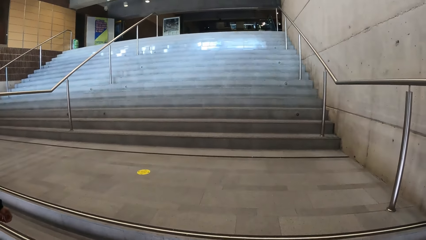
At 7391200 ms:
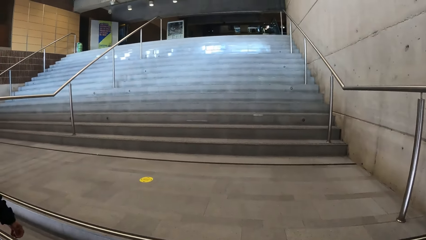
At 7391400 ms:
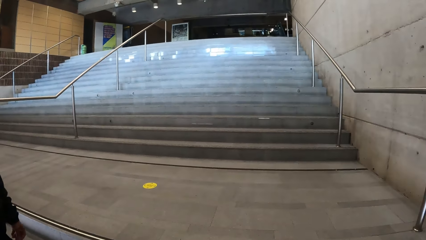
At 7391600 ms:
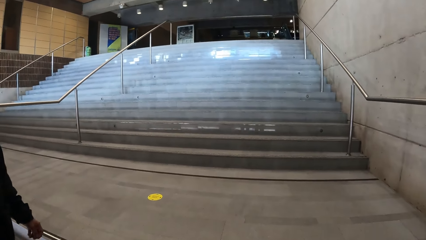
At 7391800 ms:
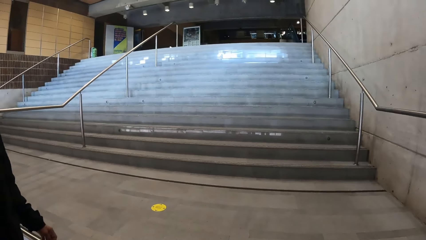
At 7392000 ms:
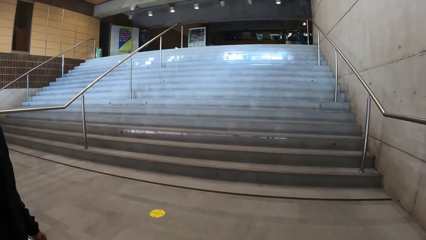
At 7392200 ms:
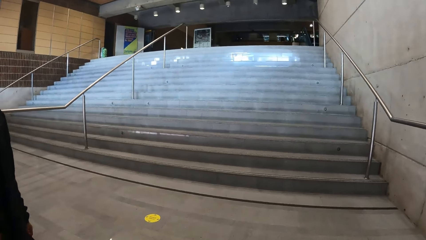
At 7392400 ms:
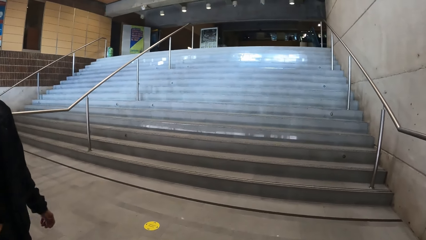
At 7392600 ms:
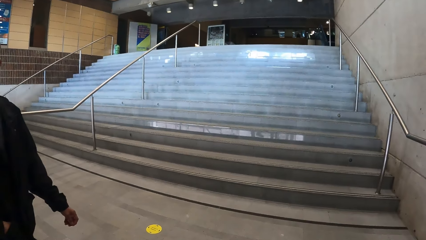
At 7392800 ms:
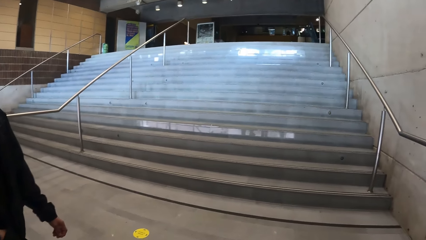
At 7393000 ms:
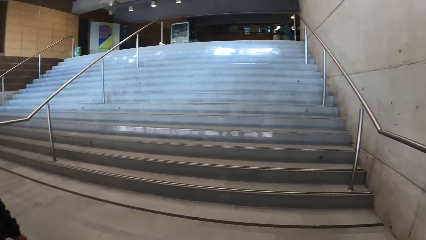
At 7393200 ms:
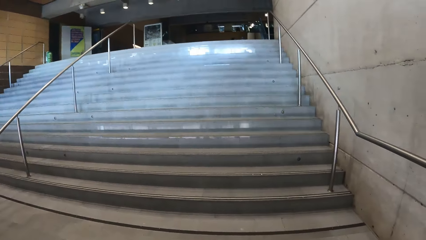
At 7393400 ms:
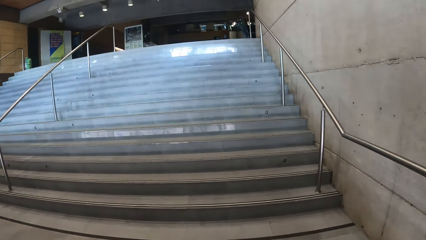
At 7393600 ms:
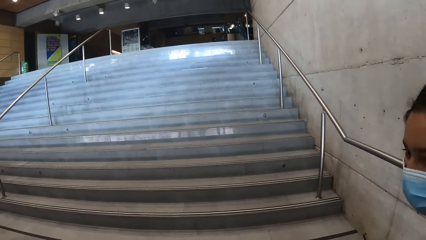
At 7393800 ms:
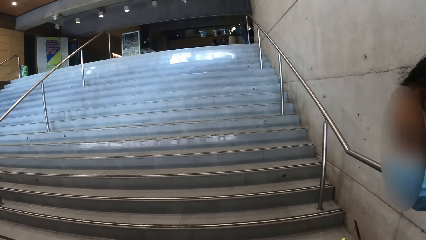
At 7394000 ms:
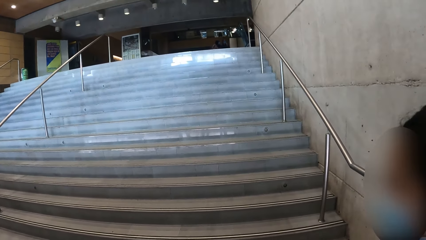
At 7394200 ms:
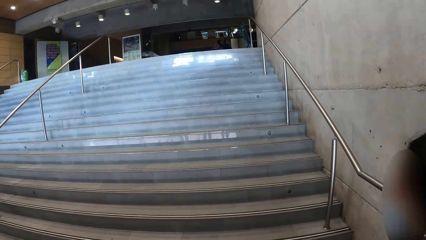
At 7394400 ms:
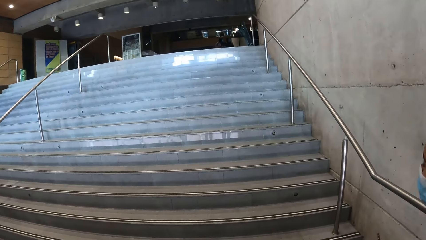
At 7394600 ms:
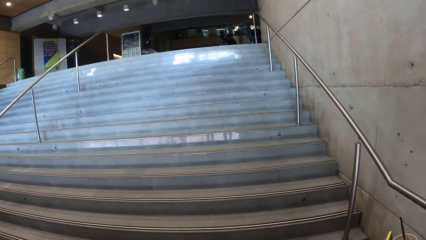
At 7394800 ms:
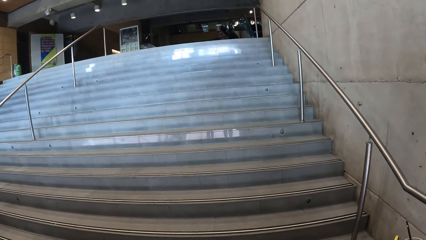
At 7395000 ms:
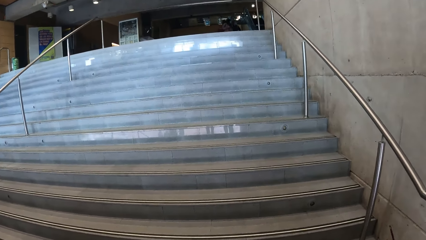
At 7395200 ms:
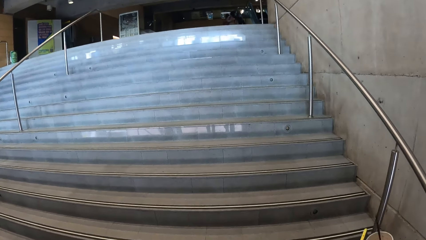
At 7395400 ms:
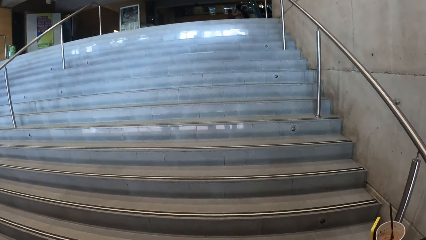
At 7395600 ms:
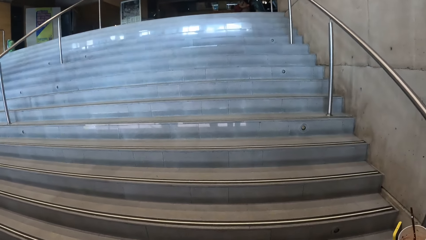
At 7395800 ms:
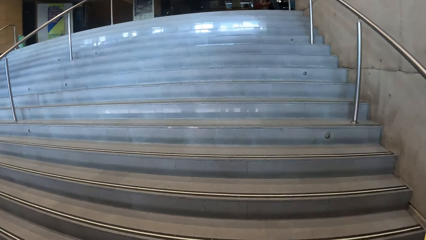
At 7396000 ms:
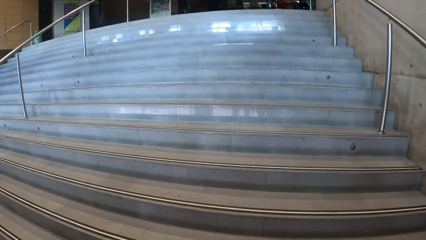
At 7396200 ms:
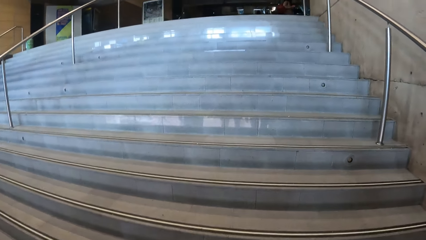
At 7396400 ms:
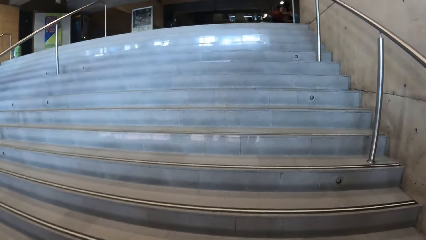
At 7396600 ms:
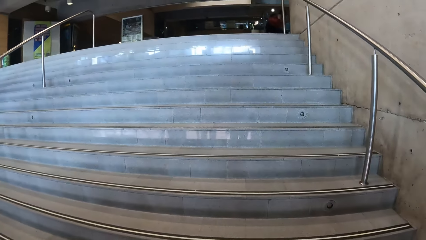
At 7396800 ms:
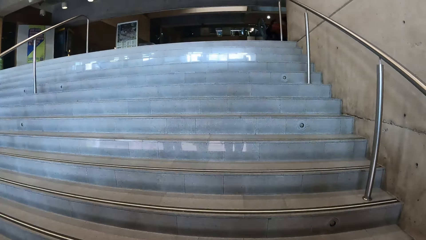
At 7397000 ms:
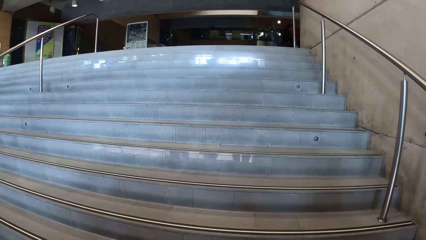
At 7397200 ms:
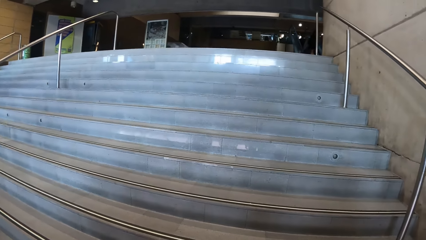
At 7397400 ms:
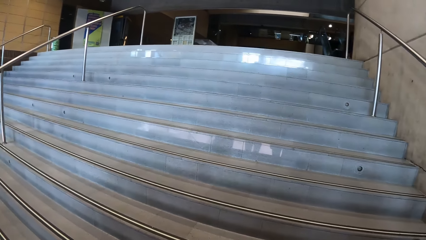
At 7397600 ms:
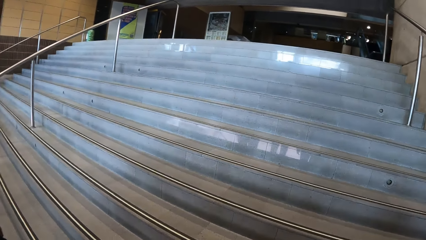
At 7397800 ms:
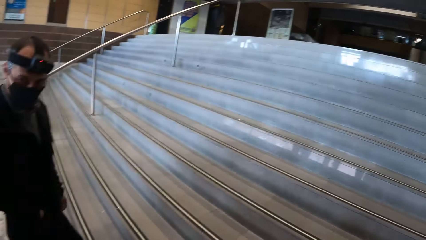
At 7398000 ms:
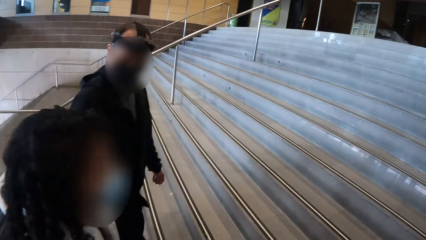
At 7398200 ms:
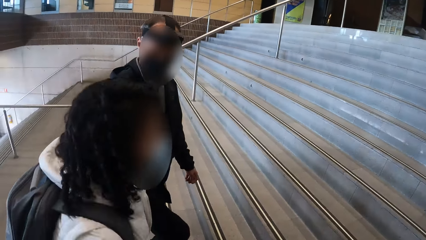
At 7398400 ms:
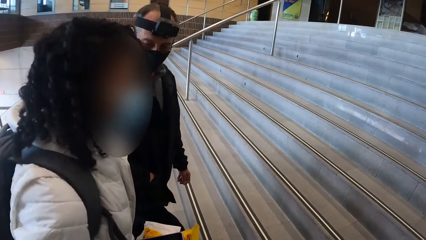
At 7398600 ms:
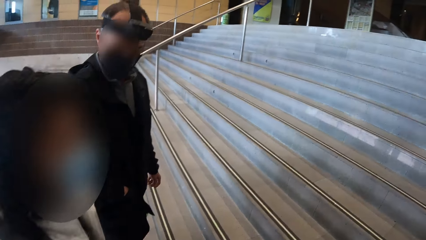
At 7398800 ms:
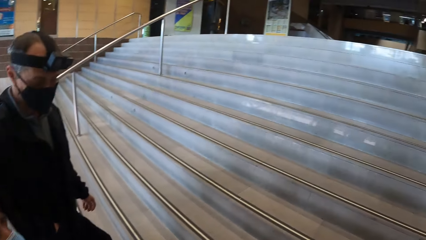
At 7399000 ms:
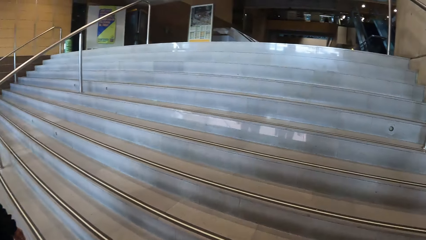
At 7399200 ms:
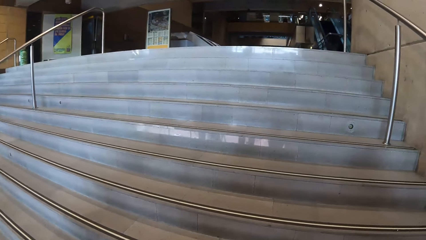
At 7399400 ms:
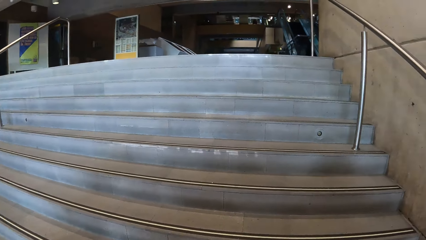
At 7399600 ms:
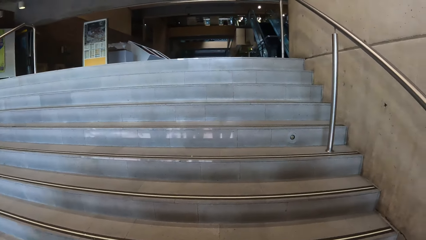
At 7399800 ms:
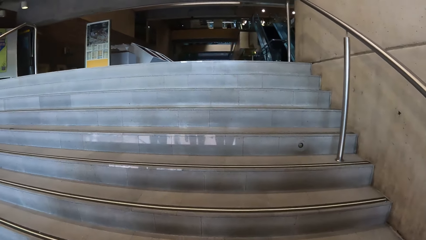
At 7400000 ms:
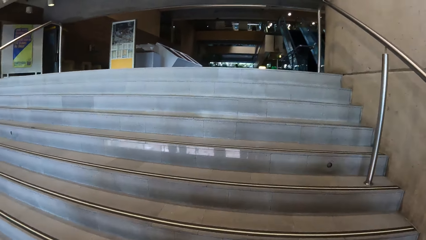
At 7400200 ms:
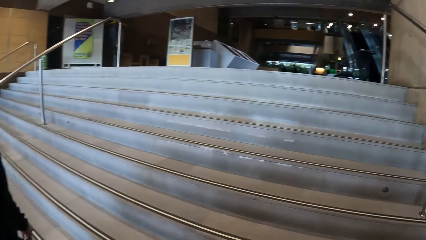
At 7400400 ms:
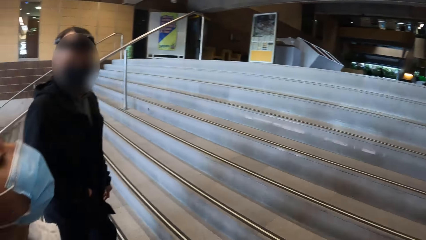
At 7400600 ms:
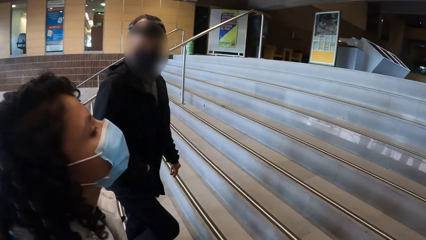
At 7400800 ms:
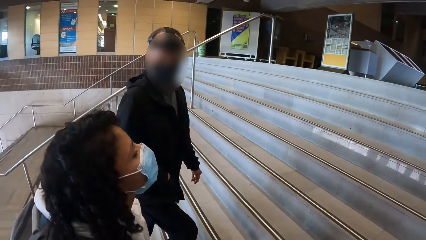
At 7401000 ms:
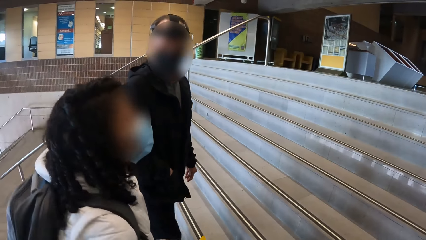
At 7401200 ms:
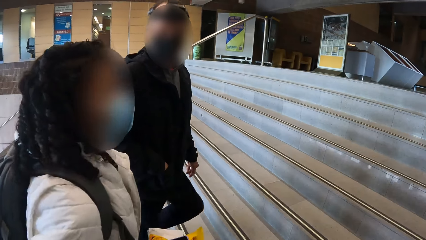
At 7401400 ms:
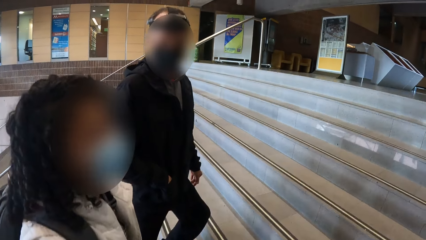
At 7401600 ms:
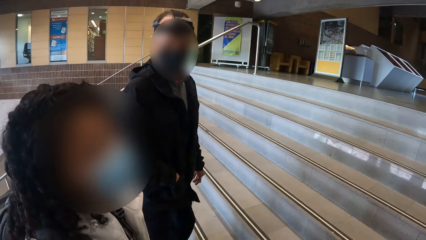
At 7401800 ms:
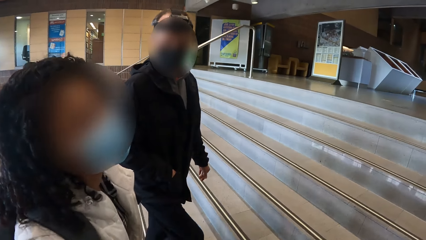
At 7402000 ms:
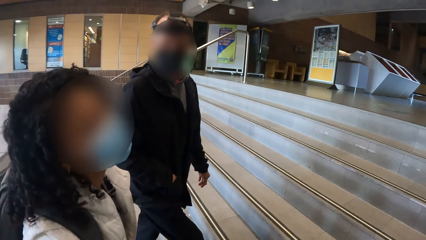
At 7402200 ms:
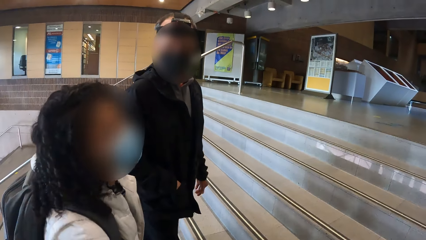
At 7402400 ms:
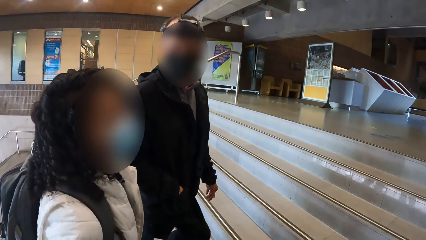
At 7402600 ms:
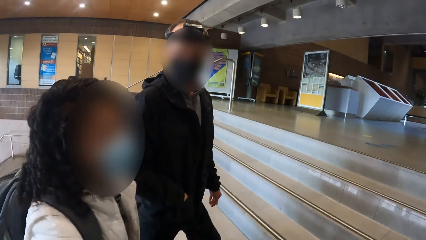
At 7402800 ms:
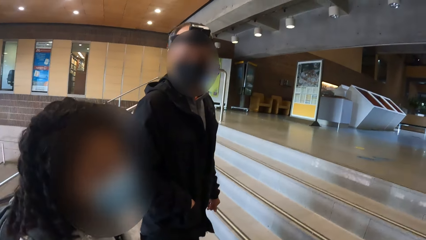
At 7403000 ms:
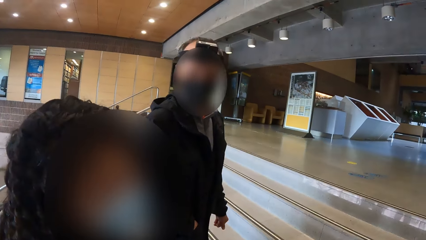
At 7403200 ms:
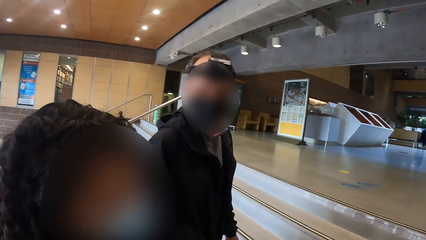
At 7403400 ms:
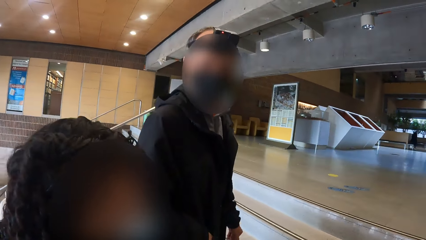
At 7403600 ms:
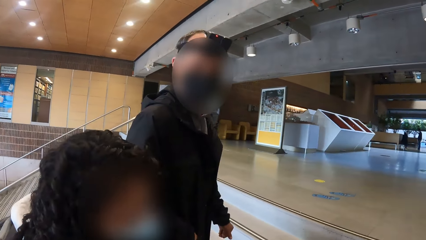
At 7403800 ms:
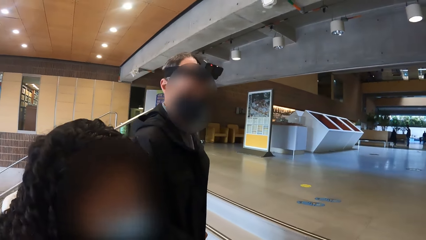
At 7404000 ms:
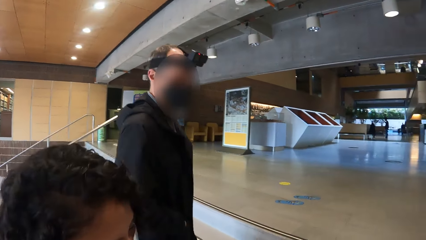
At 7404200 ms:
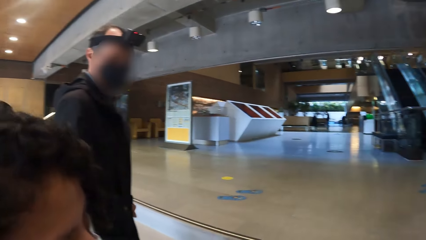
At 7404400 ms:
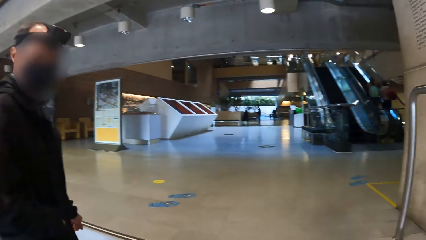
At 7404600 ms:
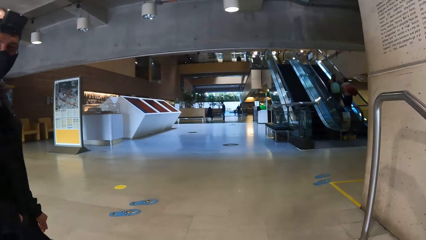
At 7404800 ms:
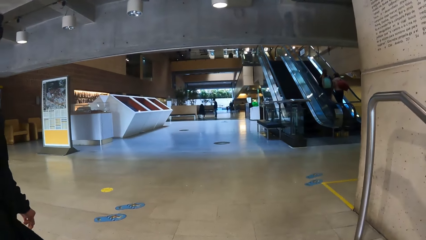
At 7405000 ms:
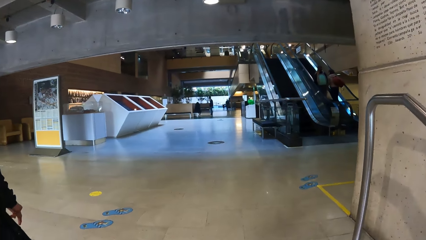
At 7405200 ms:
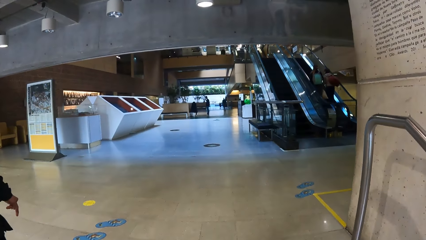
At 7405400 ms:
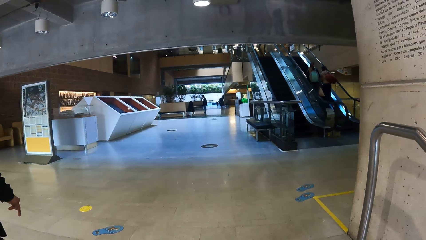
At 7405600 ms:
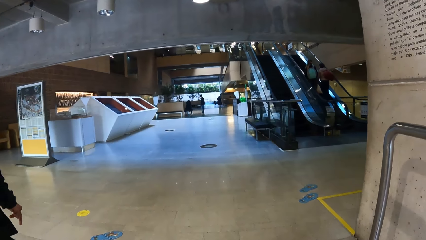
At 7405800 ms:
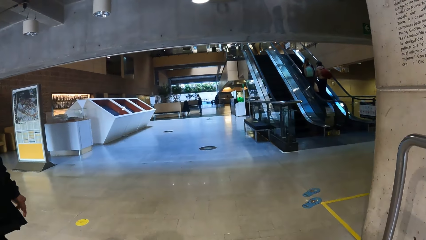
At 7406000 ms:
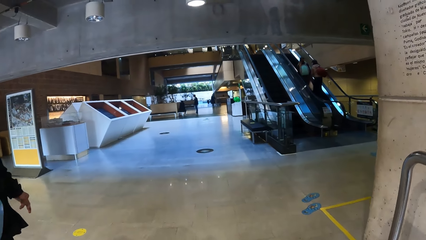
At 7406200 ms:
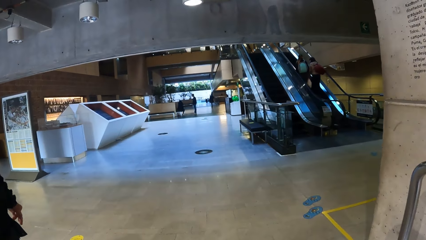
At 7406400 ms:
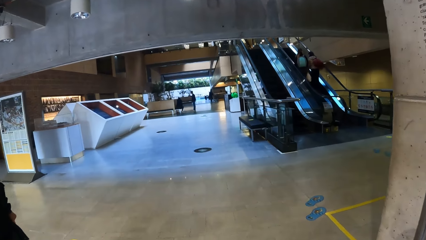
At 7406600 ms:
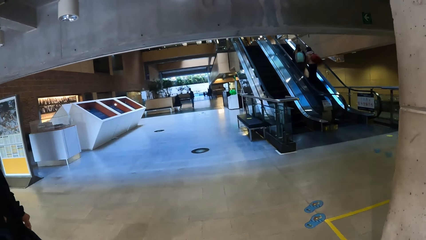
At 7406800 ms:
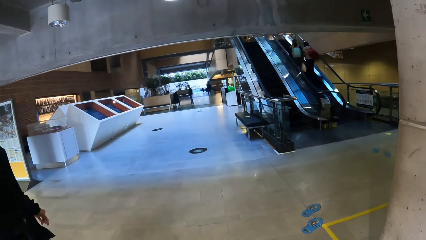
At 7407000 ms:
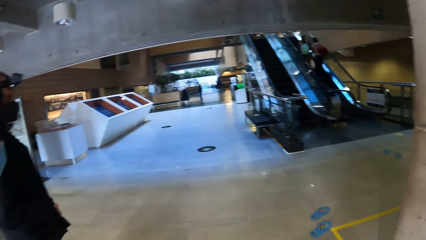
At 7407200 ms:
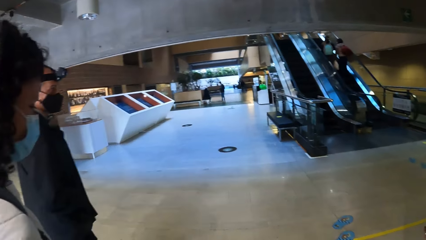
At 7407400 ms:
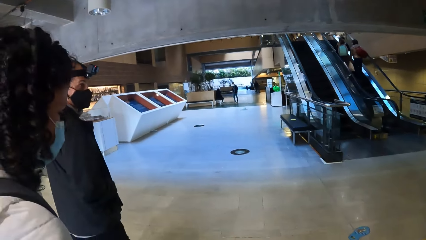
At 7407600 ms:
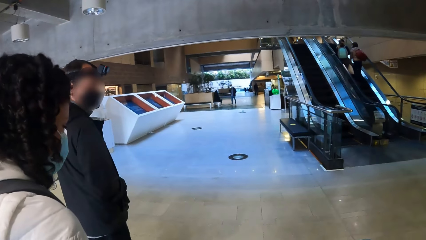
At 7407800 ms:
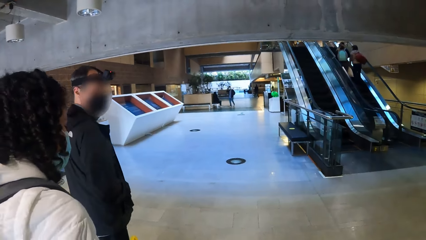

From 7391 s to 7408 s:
The camera wearer stares at a woman. They walk up the stairs. They stare at the woman. They walk in the building.
